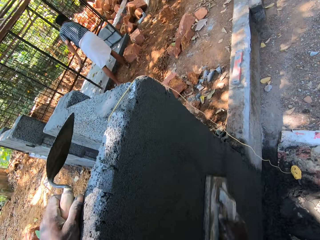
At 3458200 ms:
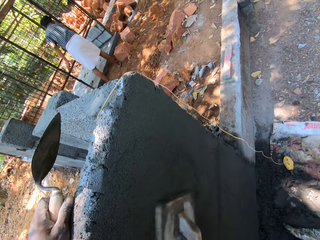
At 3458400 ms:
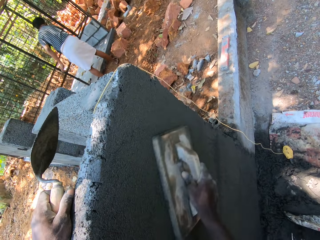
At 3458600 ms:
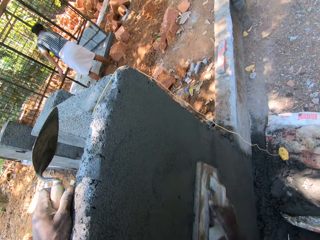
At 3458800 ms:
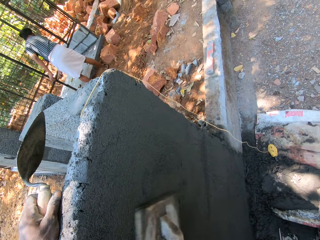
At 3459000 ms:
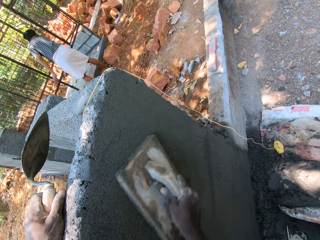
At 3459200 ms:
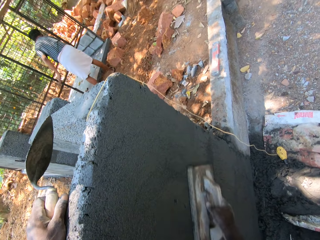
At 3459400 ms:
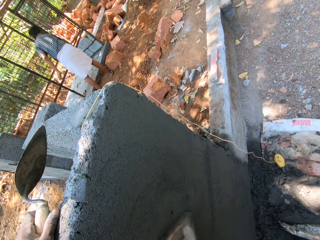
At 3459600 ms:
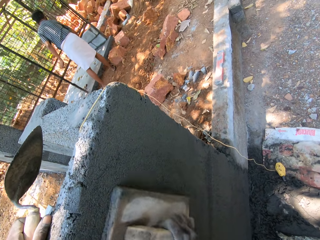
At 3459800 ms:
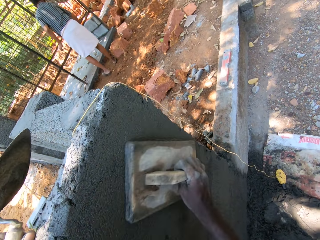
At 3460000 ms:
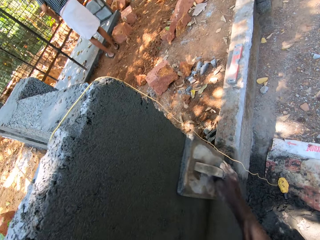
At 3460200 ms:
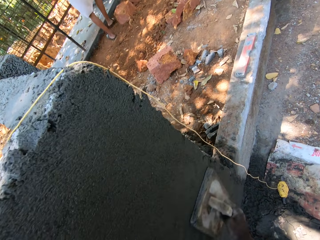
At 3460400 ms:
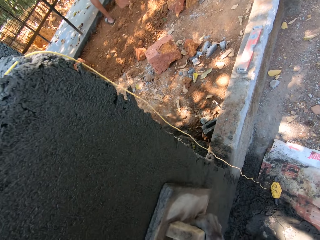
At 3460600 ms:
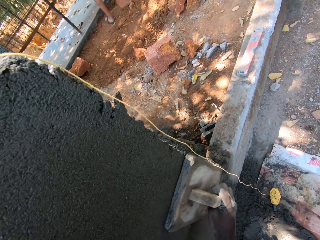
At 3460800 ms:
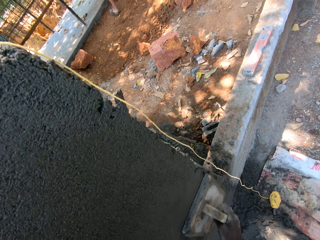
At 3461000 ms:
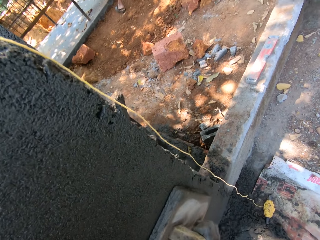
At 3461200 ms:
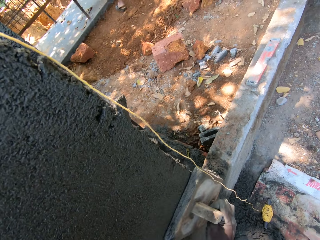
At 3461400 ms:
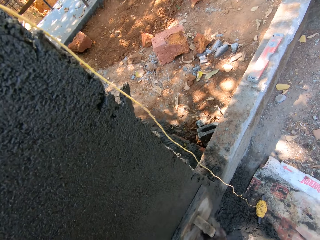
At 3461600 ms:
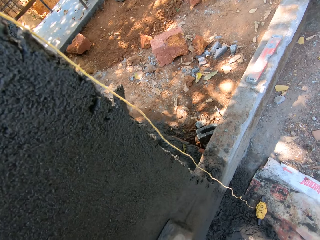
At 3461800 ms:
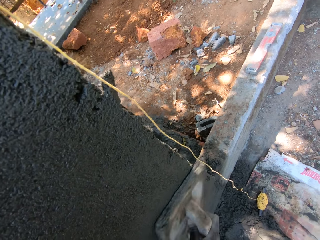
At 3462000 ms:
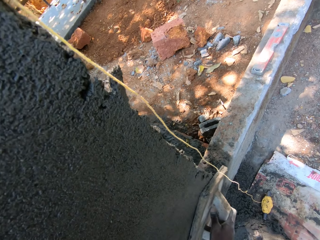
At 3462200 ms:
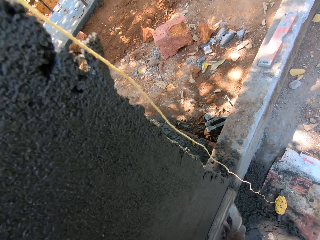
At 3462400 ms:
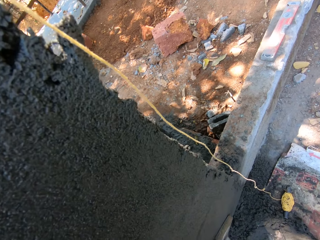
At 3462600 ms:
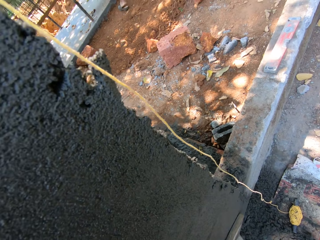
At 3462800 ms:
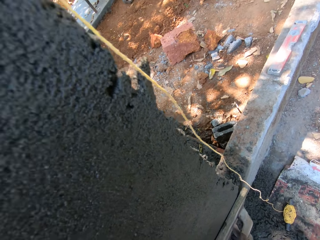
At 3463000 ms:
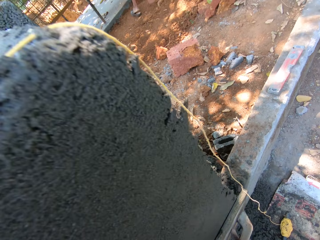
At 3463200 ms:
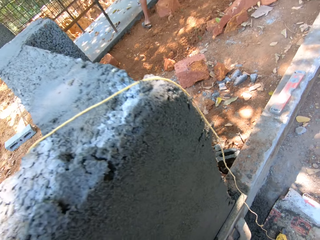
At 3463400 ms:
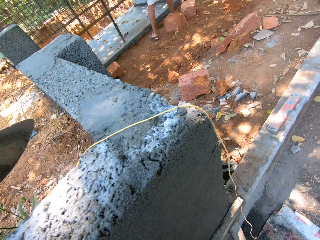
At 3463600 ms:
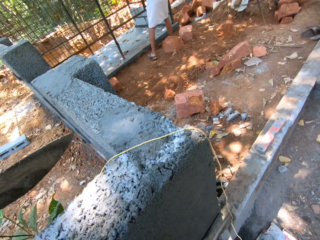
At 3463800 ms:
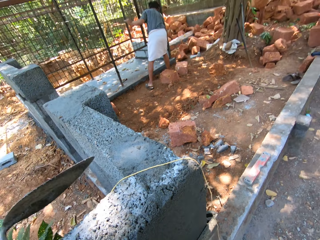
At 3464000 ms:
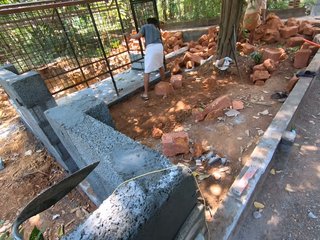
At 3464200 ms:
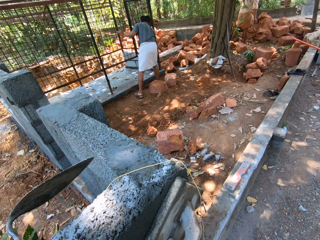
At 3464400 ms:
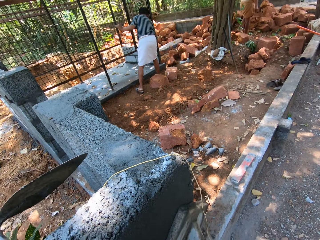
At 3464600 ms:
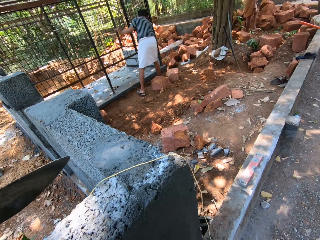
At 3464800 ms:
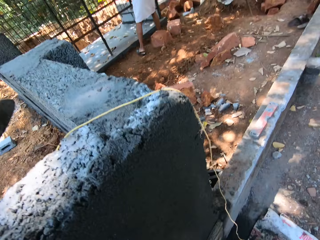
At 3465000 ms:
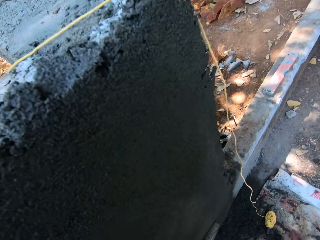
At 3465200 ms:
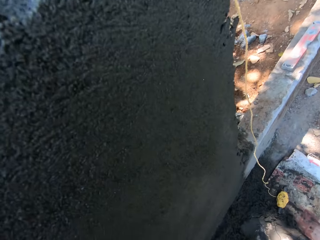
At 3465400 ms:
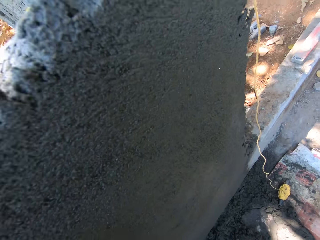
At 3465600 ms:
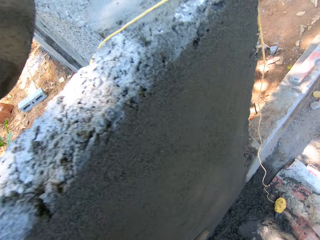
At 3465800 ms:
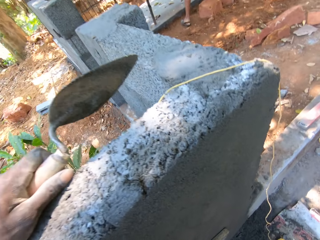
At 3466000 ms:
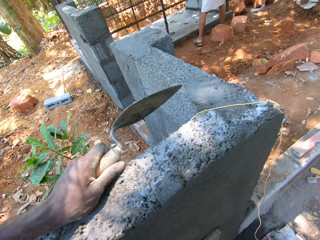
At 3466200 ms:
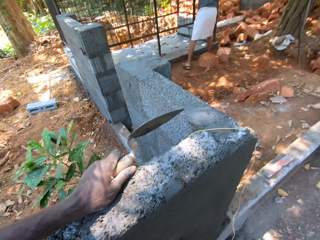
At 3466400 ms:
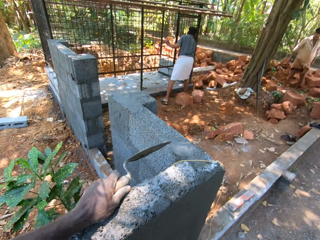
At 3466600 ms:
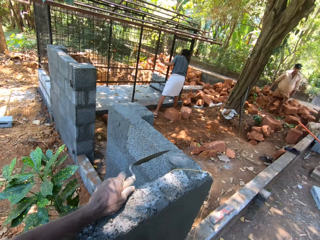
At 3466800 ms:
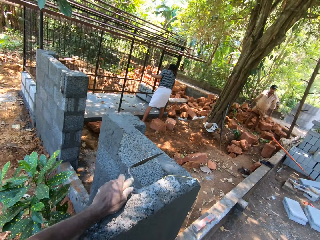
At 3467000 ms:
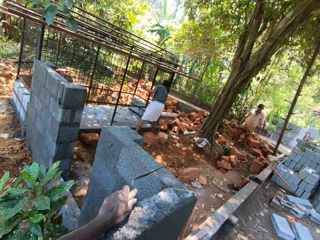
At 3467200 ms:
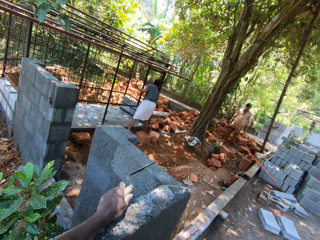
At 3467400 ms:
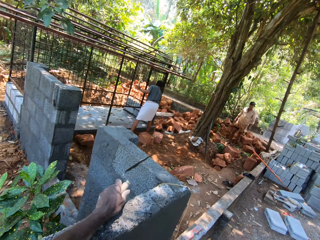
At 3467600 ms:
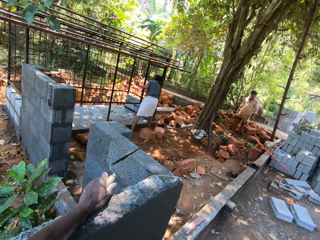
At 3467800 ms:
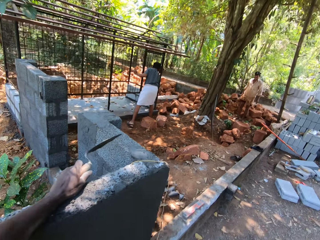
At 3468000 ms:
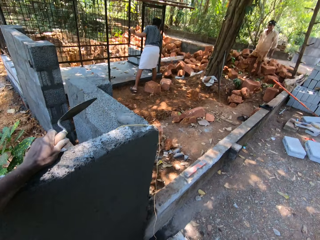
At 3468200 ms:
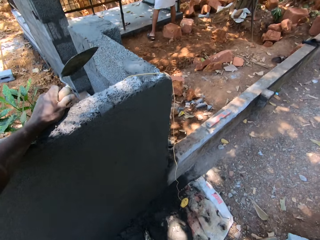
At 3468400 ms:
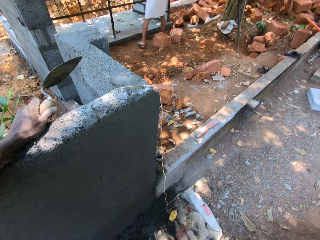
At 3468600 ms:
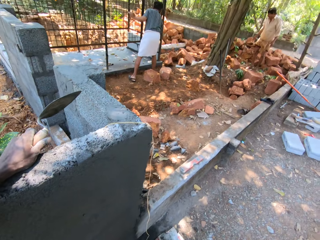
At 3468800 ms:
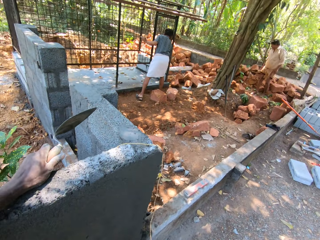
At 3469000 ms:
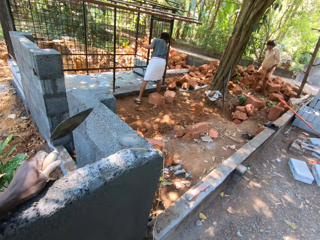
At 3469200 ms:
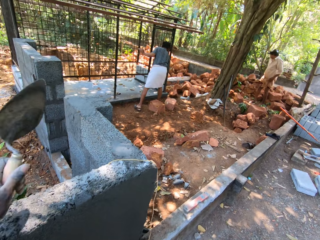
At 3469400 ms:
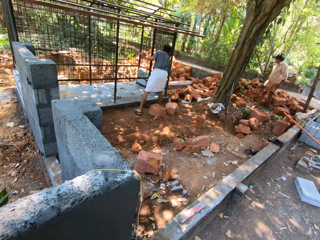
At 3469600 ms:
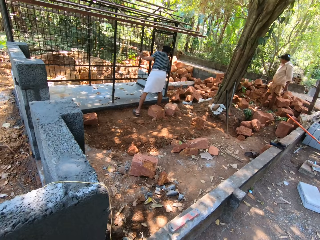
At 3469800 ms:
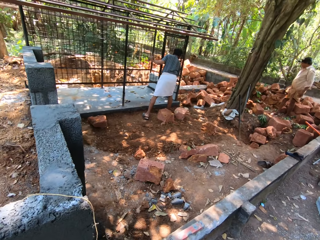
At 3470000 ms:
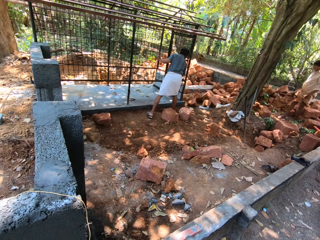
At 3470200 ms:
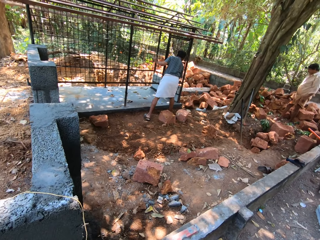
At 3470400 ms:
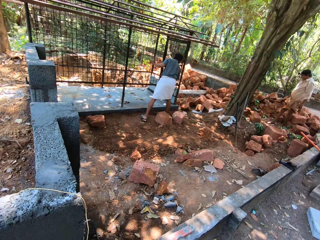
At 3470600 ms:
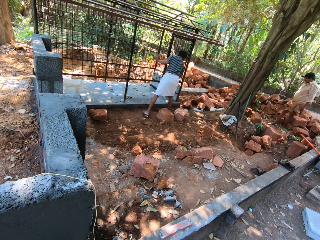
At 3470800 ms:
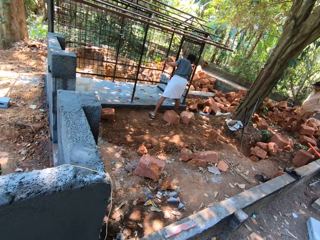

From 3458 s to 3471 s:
The camera wearer speaks to the man.

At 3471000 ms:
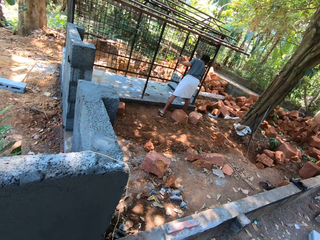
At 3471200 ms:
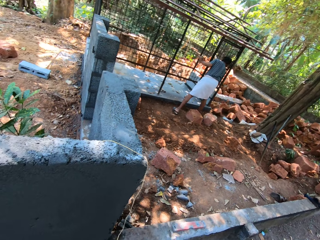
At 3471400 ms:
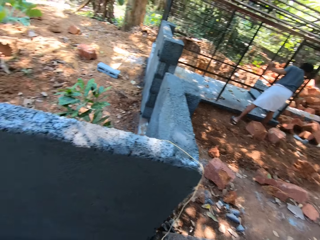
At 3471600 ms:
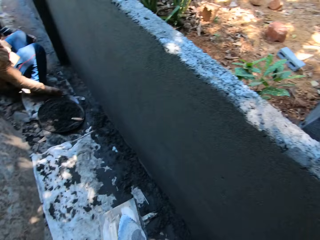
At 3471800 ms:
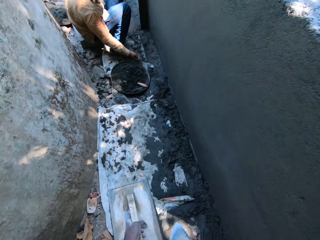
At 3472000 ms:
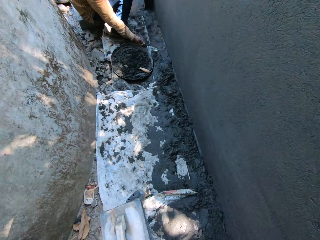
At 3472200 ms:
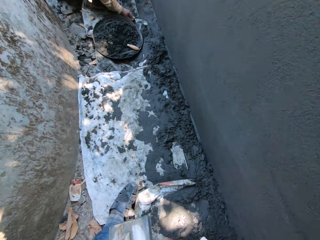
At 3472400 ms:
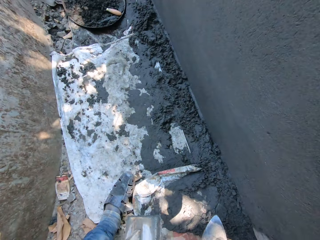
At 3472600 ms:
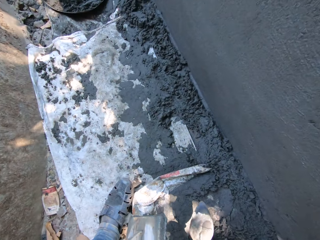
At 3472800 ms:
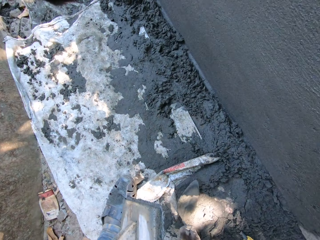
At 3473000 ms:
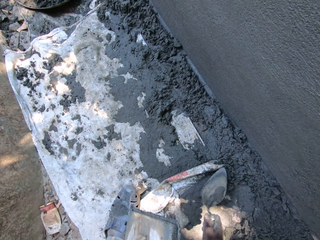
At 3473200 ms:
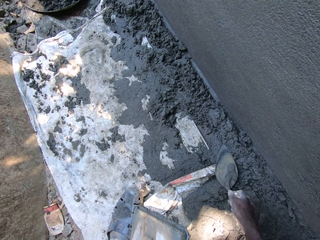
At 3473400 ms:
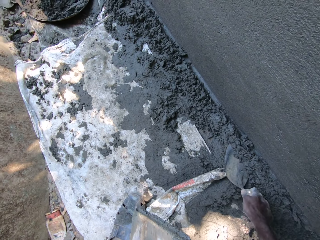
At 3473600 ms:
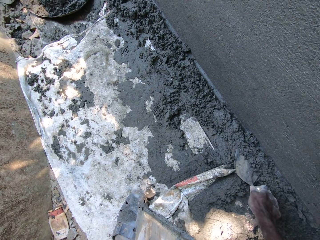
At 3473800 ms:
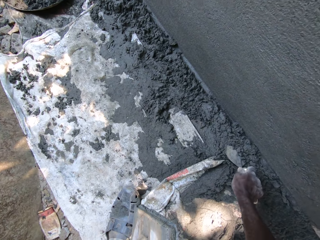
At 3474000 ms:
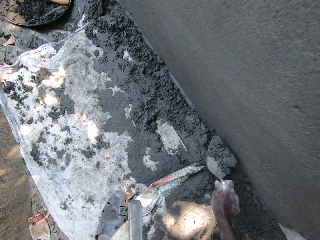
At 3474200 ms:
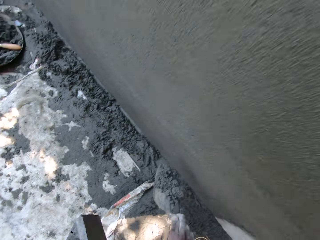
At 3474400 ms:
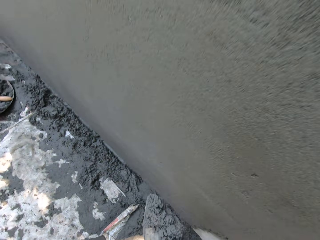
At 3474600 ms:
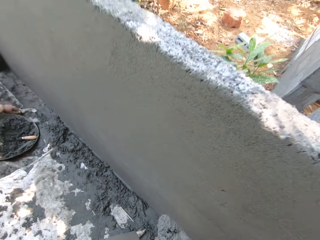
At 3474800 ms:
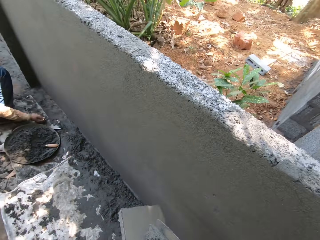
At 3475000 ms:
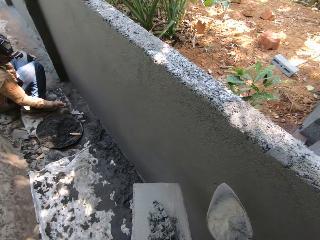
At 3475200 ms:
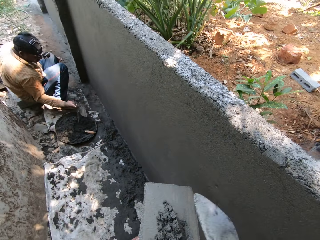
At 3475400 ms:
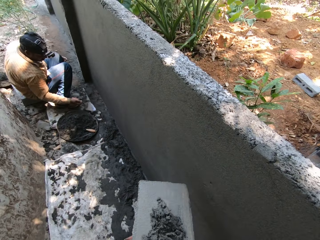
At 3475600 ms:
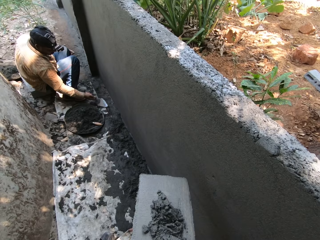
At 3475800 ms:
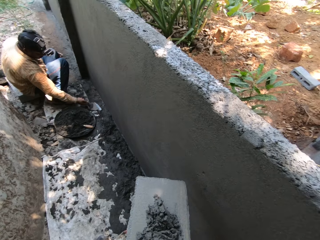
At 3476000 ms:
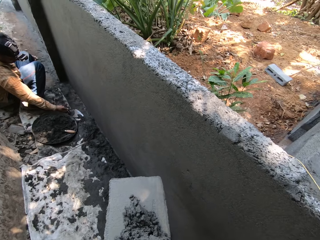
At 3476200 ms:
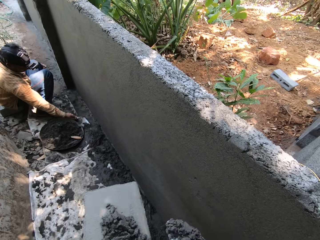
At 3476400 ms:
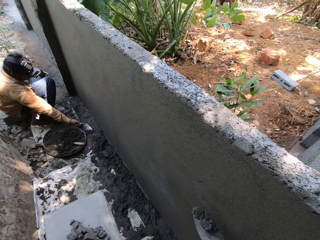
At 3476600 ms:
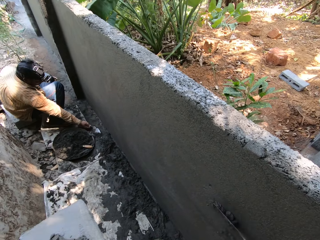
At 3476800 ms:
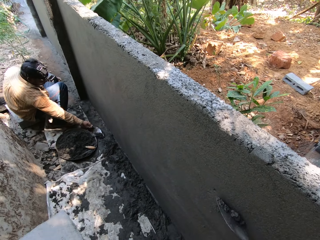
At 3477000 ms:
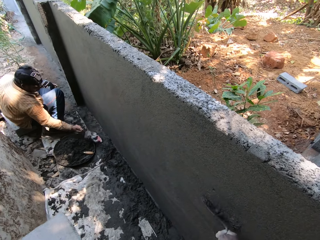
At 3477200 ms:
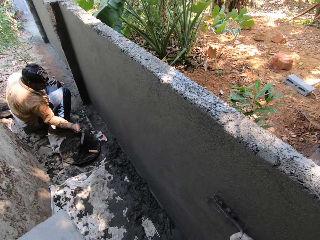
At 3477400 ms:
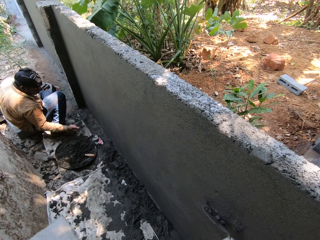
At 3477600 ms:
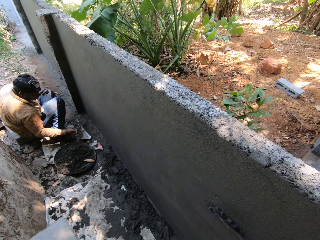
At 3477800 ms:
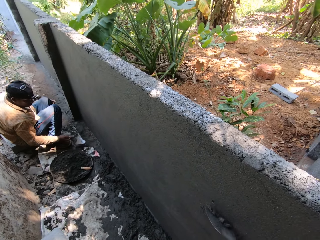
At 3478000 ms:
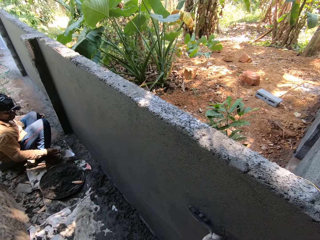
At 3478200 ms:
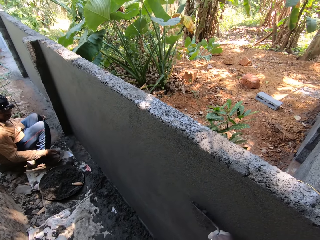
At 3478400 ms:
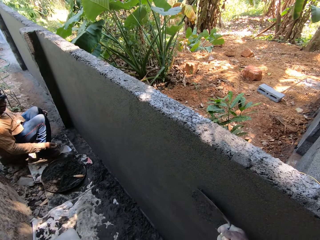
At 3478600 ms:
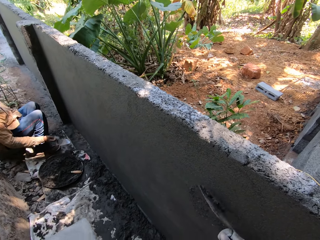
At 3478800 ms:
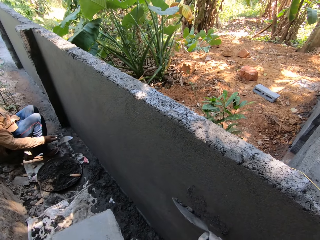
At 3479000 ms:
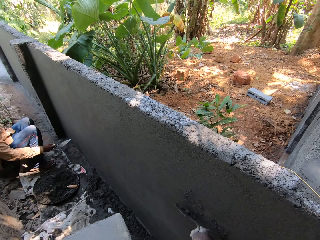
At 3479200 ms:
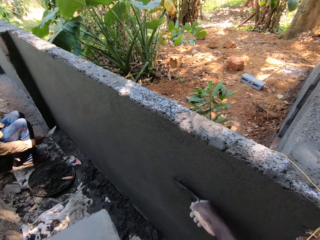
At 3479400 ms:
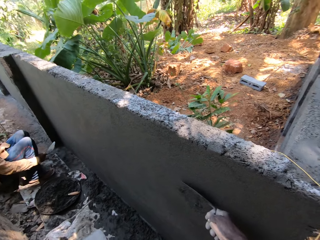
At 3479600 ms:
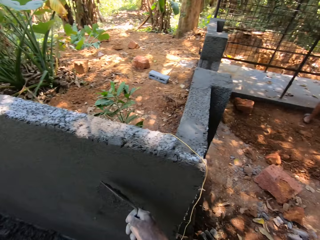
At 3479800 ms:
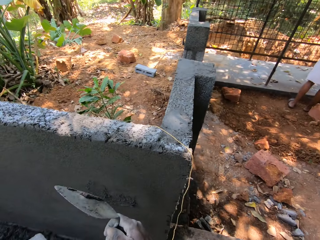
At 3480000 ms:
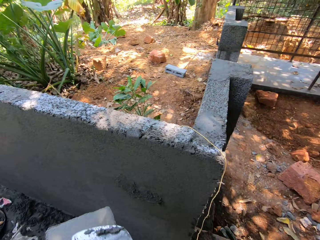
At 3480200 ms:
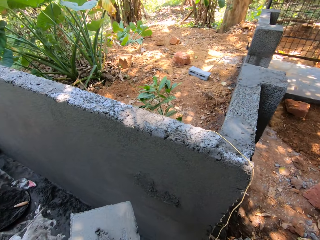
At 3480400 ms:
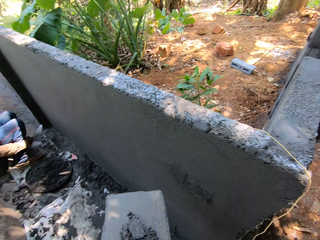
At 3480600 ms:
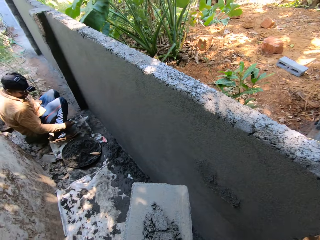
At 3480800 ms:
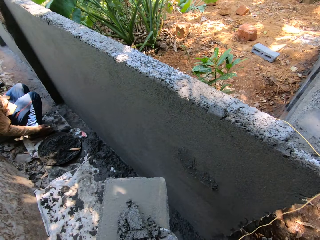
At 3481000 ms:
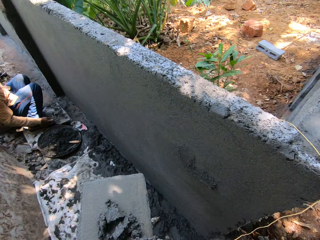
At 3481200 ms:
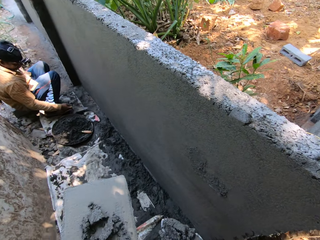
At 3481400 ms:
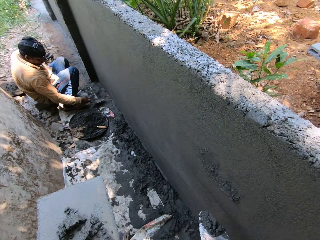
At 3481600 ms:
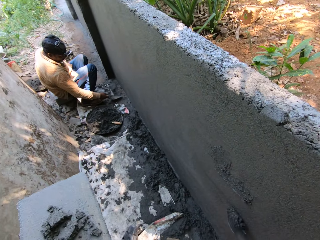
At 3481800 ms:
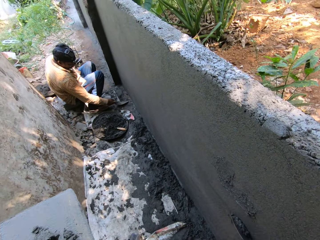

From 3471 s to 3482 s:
The camera wearer carries cement from the floor with the masonry trowel in his right hand. He puts the cement on the wooden trowel with the masonry trowel in his right hand. He carries the cement from the wooden trowel with the masonry trowel in his right hand. He plasters the wall with the cement in the masonry trowel in his right hand. He carries the cement from the wooden trowel with the masonry trowel in his right hand.
